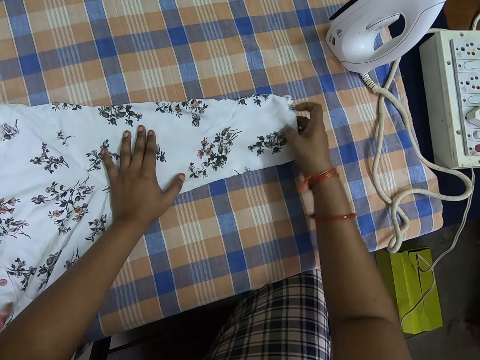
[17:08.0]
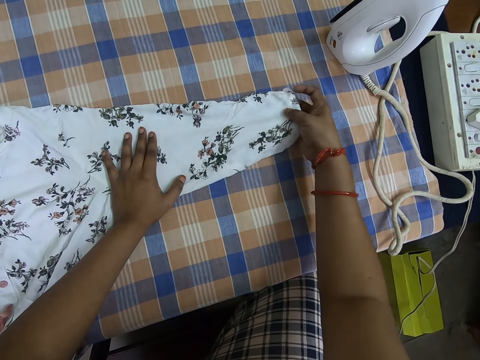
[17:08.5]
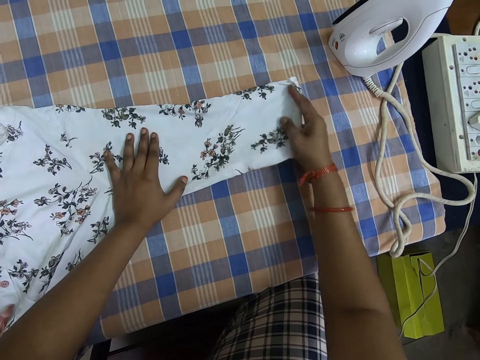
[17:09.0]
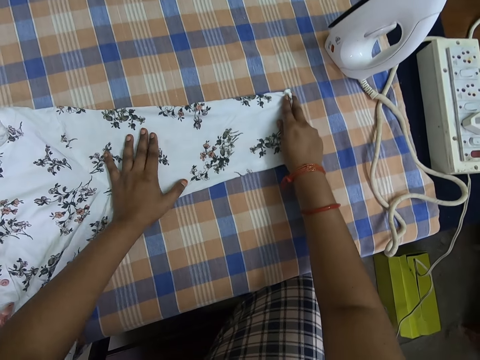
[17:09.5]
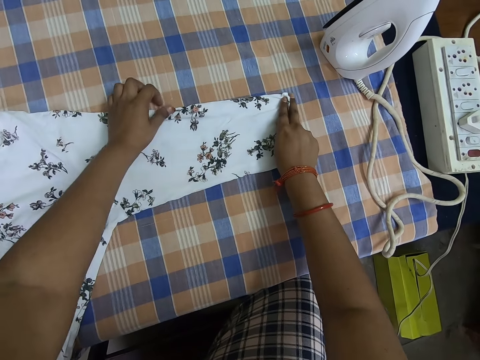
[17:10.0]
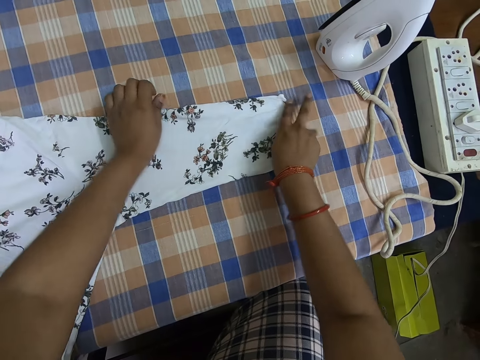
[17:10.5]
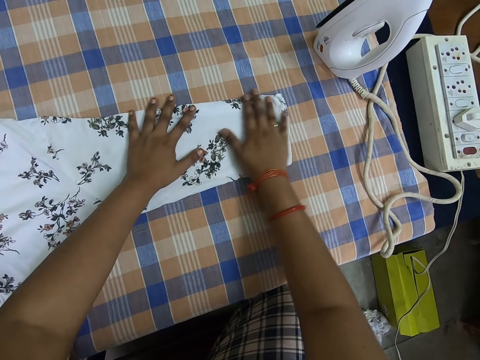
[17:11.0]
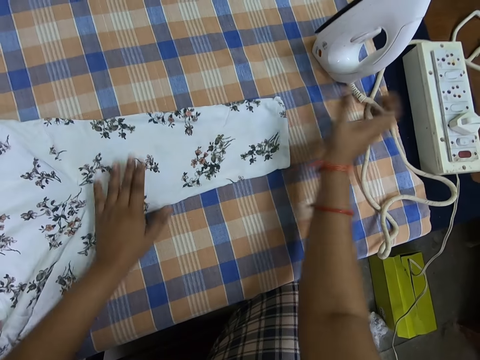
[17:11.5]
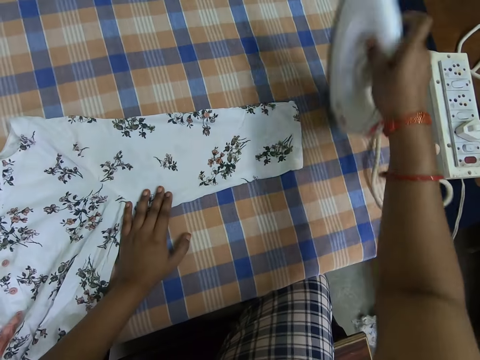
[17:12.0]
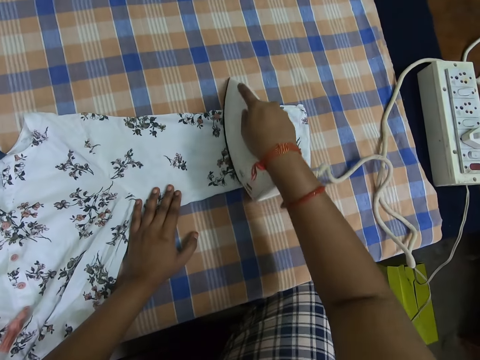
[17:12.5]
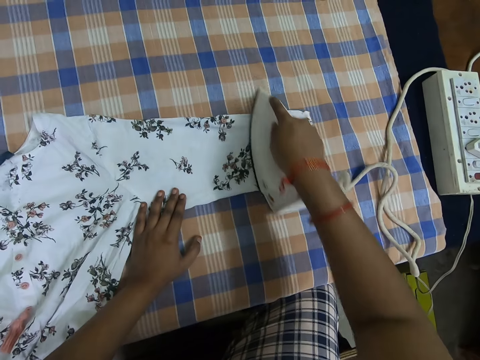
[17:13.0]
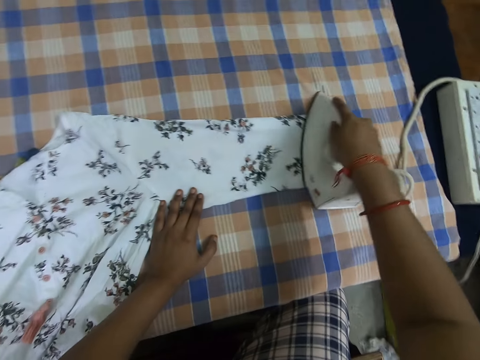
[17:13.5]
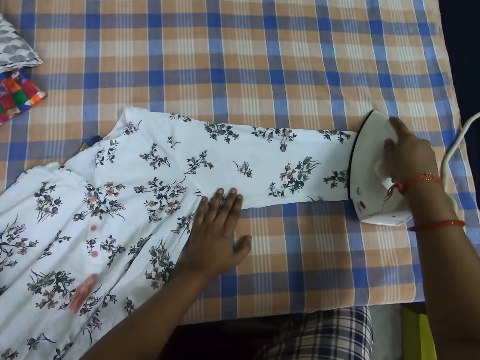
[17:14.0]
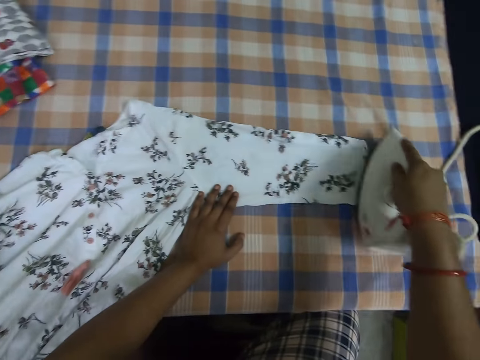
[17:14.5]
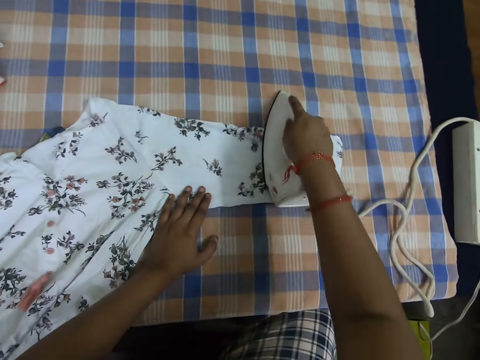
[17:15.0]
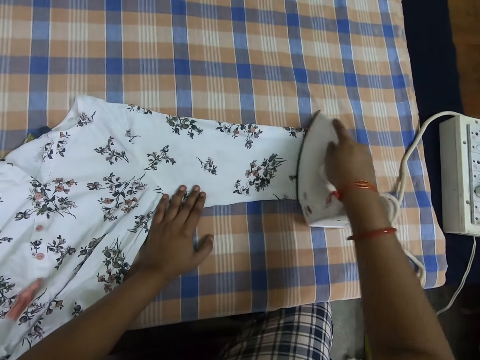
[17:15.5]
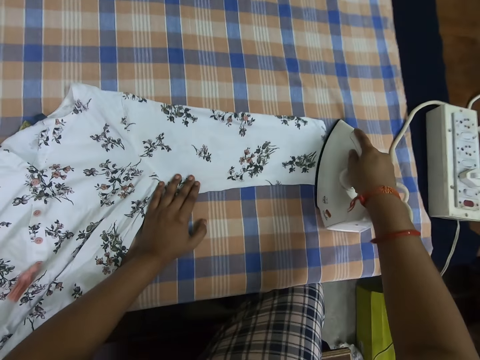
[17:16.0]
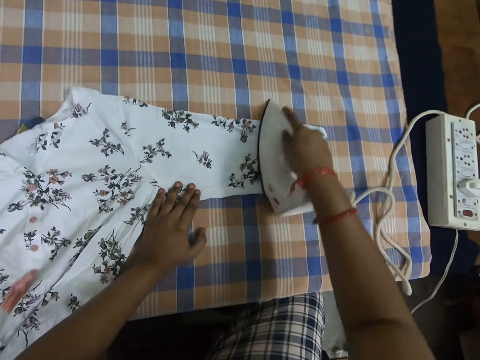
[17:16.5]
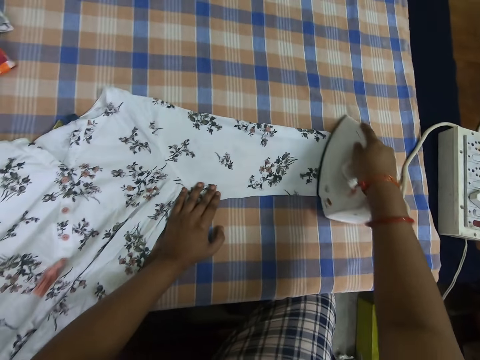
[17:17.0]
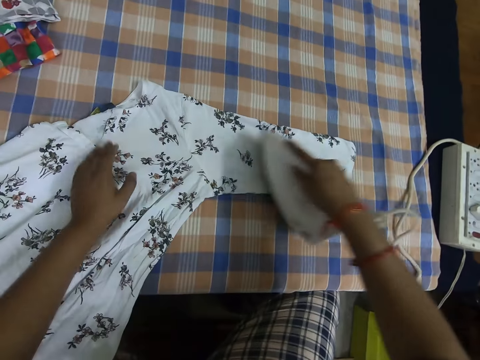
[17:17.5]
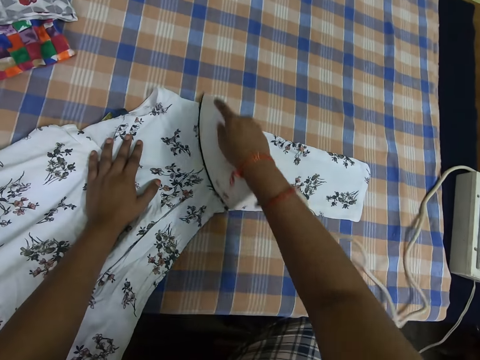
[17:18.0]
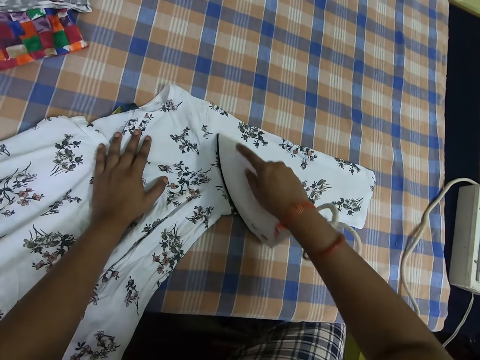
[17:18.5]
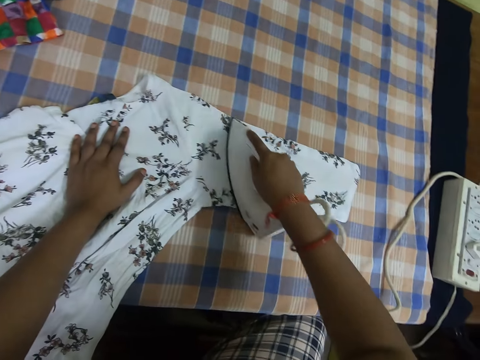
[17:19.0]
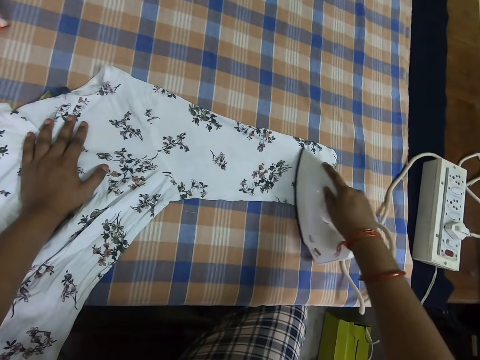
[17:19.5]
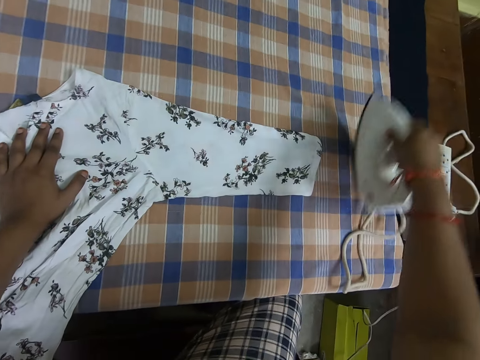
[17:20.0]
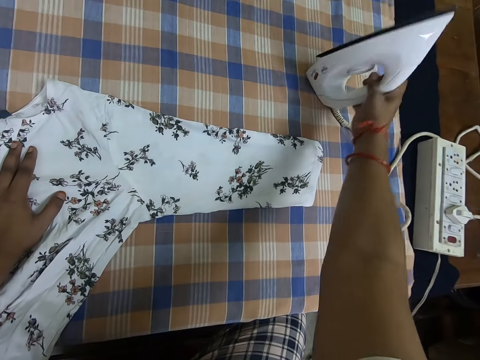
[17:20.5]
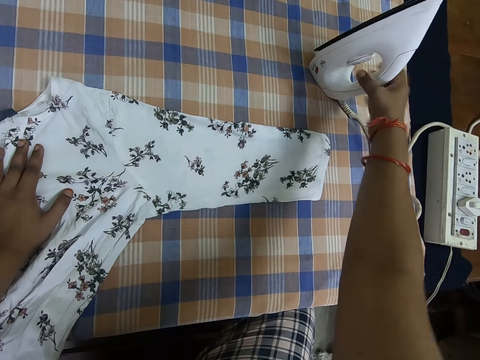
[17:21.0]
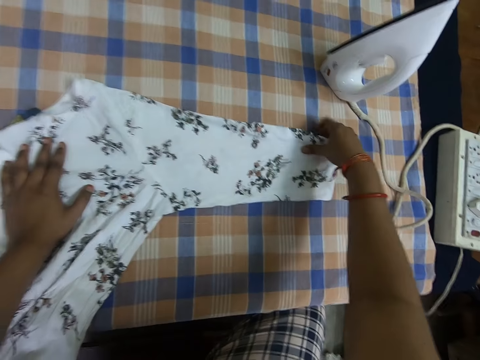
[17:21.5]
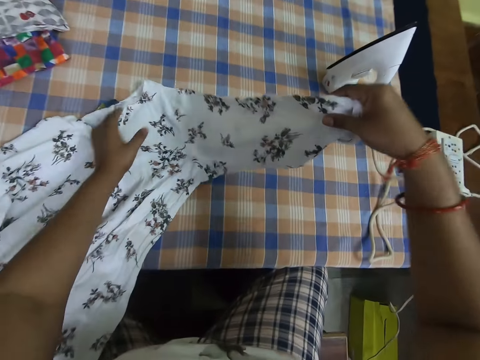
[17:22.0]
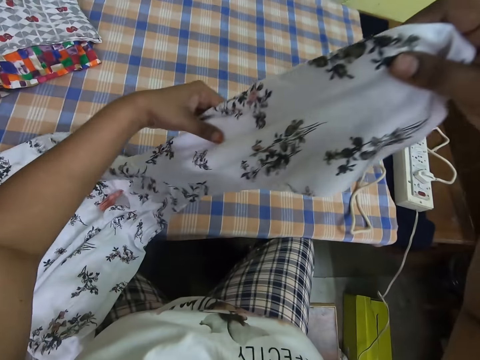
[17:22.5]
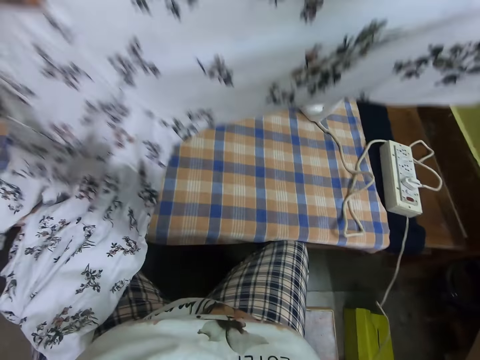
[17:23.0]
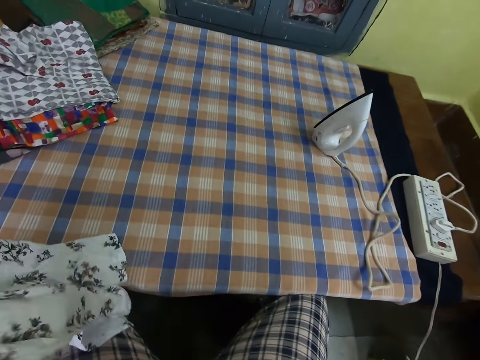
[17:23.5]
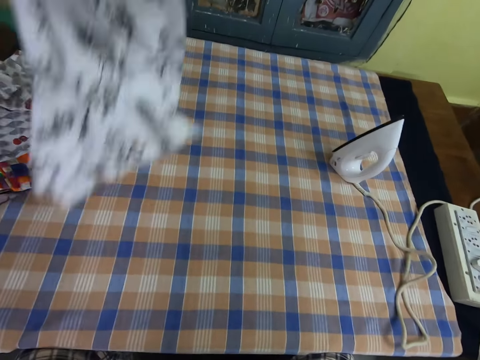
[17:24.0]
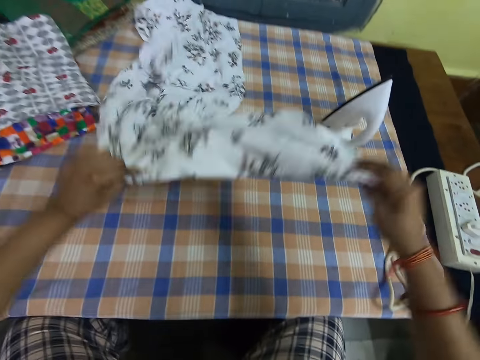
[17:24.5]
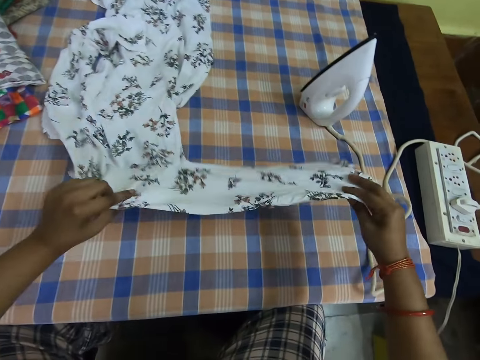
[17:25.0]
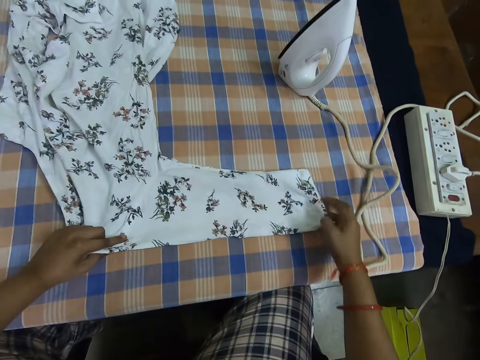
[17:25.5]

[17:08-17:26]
The camera wearer picks up the pressing iron from the bed. They iron the cloth on the bed with the pressing iron. They iron the cloth on the bed. They drop the iron on the bed. They turn the cloth around on the bed. They lift the cloth up.

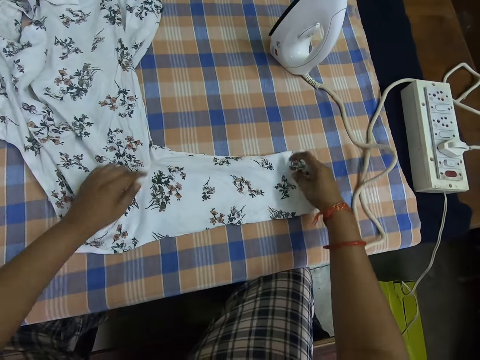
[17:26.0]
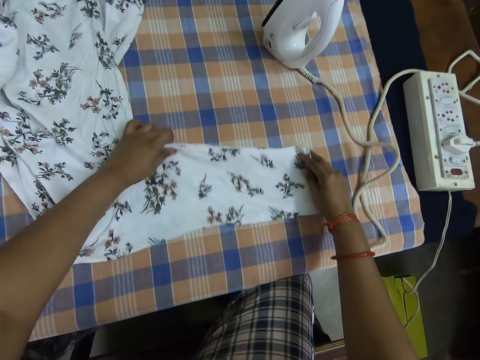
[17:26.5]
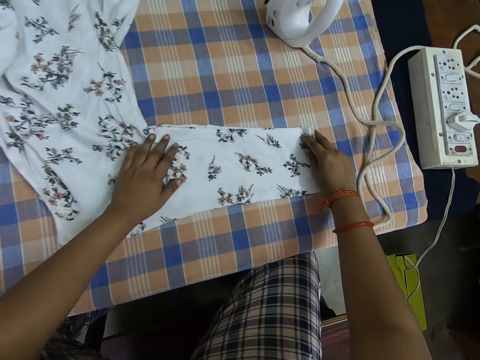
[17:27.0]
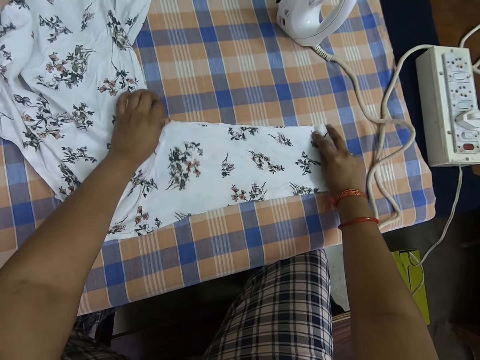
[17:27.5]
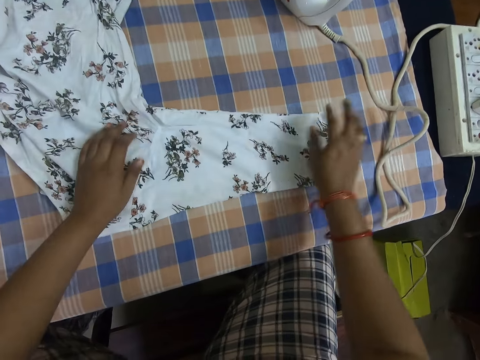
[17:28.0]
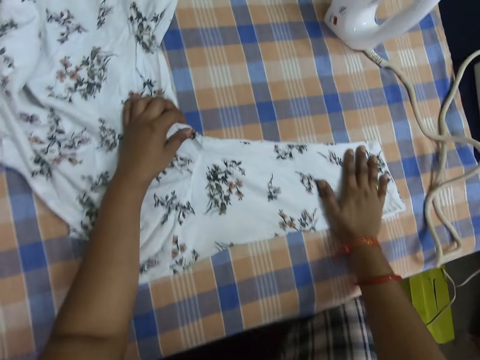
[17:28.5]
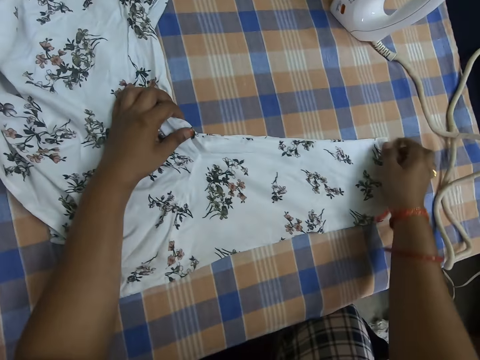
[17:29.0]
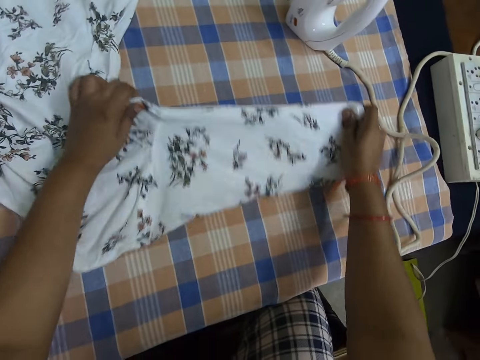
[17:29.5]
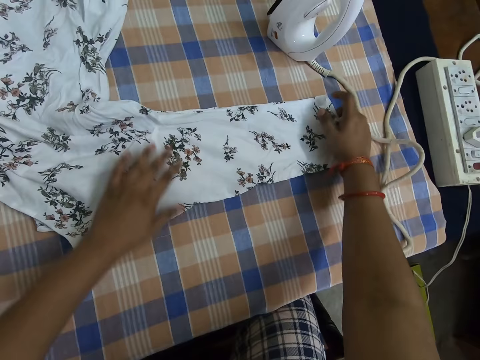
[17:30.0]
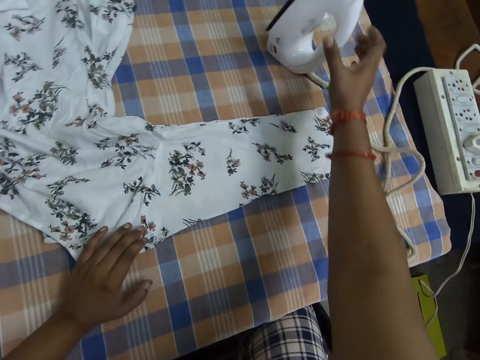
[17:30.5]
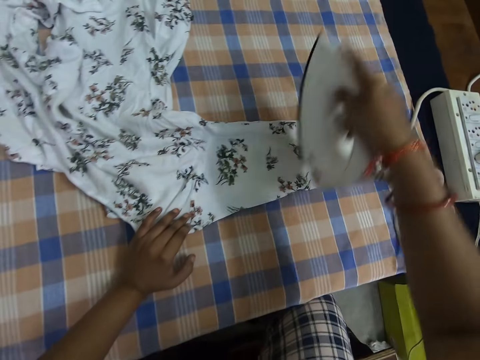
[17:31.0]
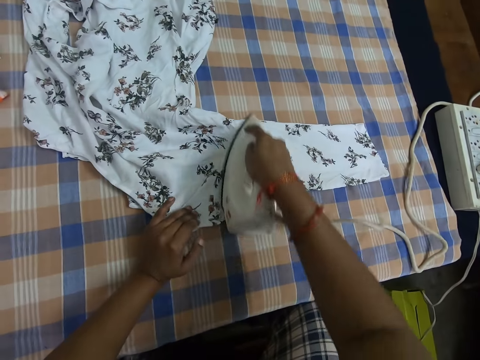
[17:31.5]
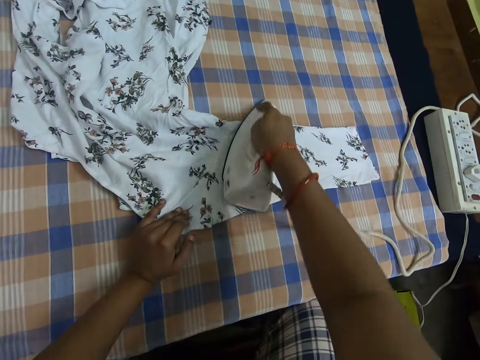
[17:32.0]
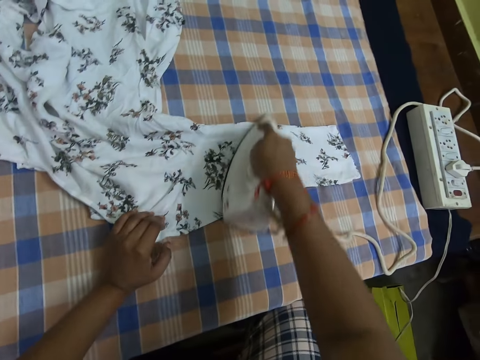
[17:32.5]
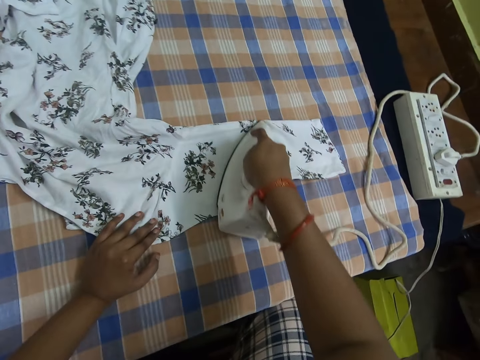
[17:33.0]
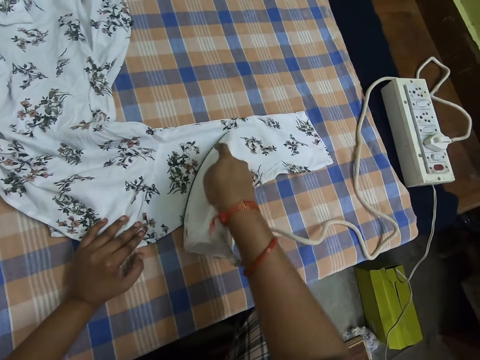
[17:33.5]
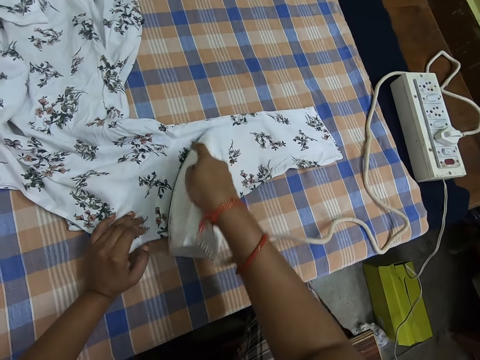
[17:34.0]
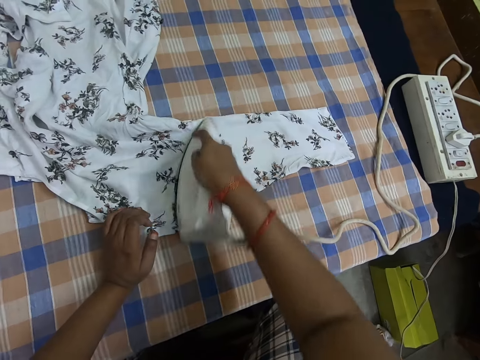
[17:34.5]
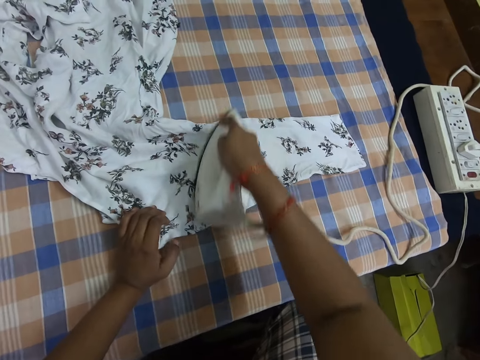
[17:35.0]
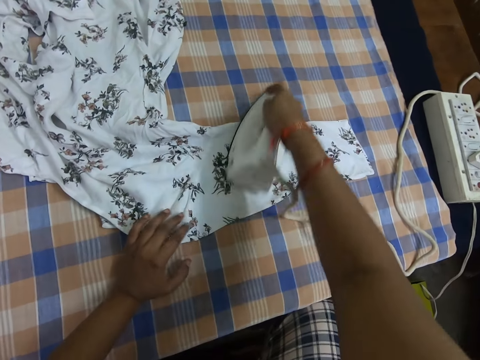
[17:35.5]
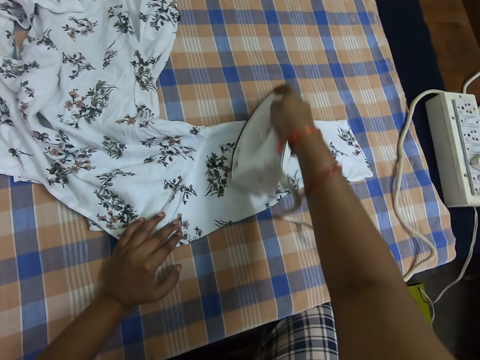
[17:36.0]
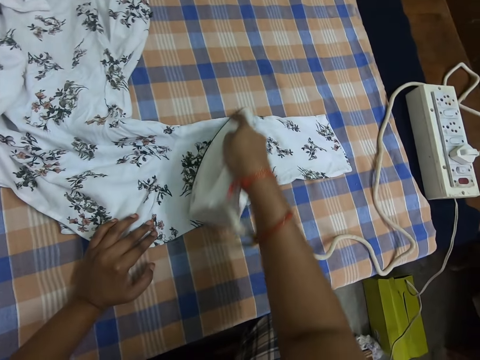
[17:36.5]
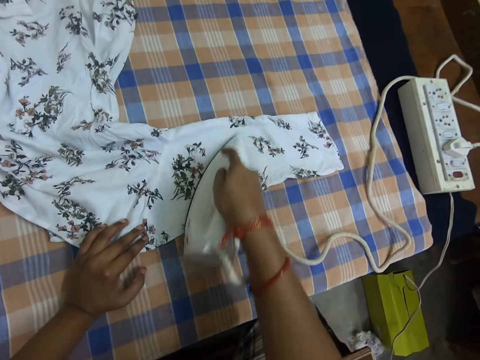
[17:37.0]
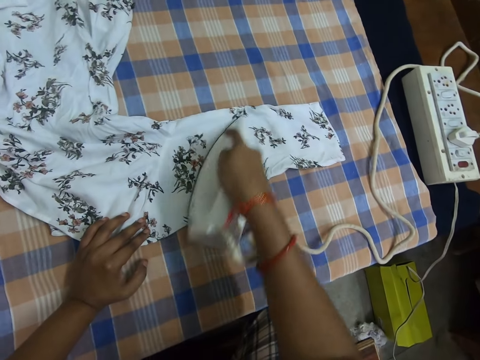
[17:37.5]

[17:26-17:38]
The camera wearer adjusts the cloth on the bed. They pick up the pressing iron from the bed. They iron the cloth on the bed with the pressing iron.
